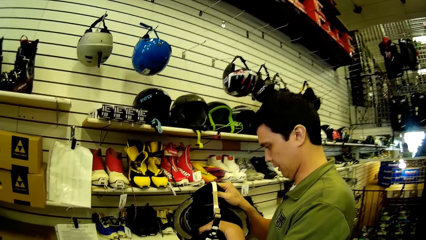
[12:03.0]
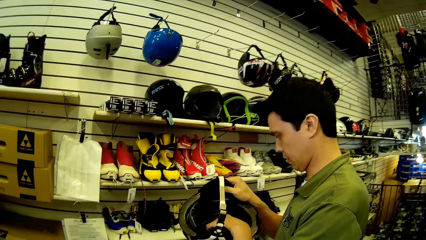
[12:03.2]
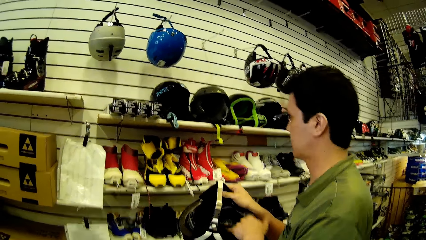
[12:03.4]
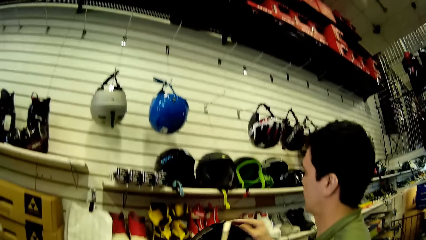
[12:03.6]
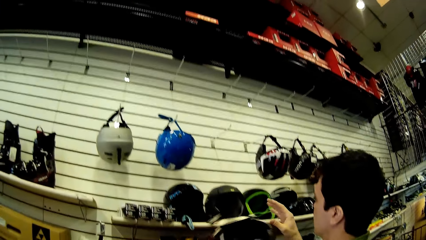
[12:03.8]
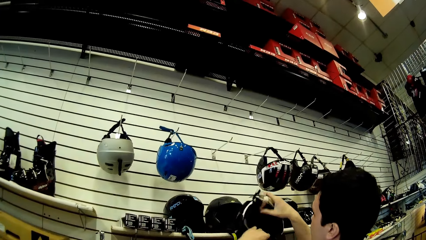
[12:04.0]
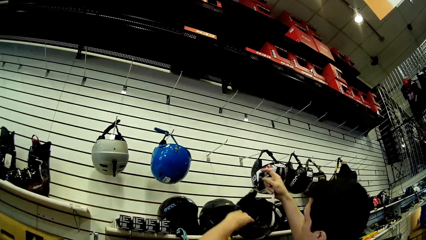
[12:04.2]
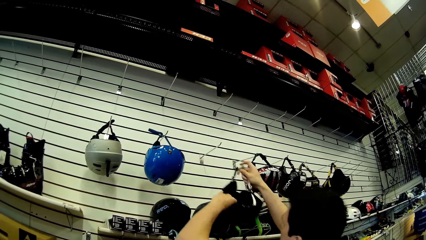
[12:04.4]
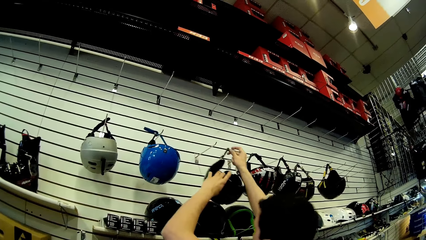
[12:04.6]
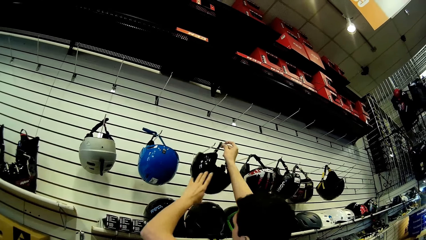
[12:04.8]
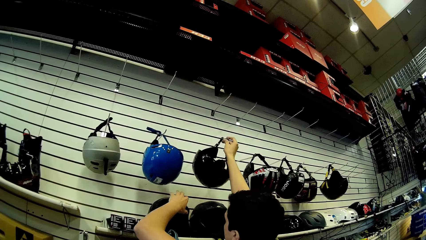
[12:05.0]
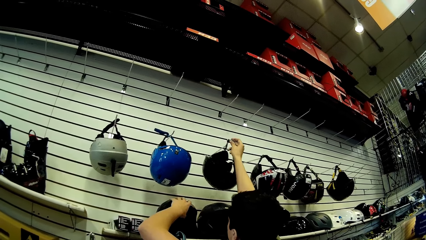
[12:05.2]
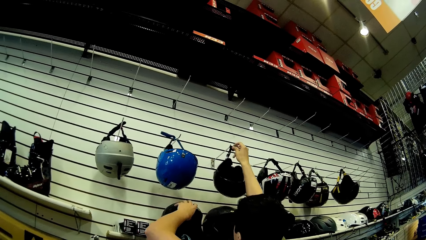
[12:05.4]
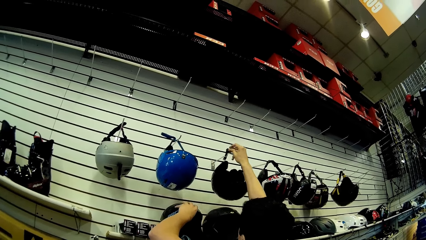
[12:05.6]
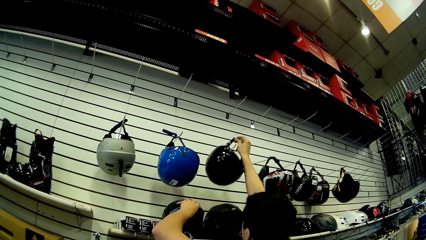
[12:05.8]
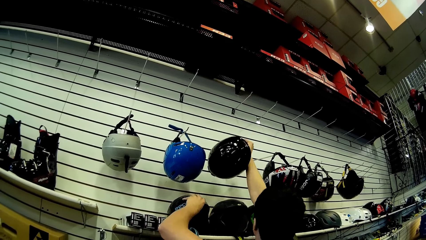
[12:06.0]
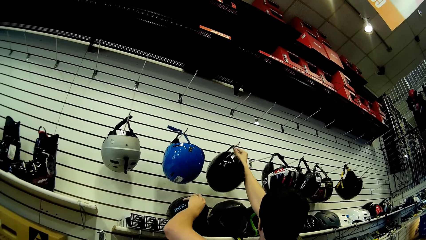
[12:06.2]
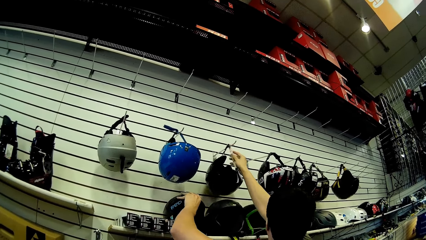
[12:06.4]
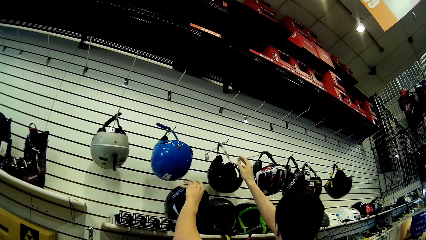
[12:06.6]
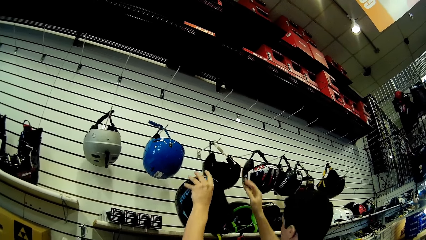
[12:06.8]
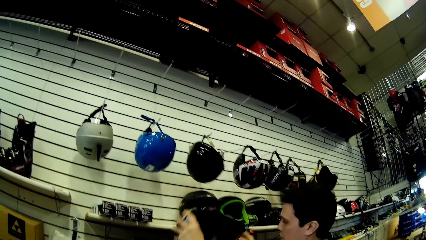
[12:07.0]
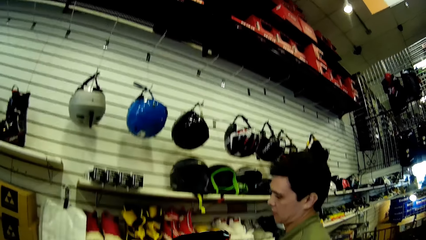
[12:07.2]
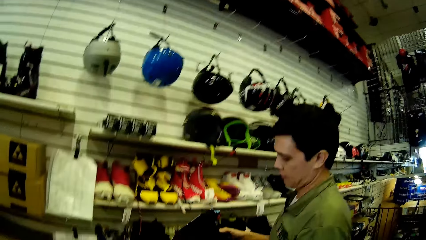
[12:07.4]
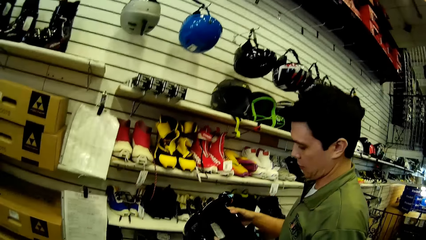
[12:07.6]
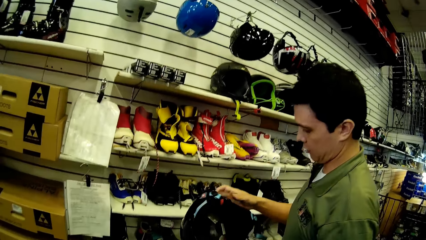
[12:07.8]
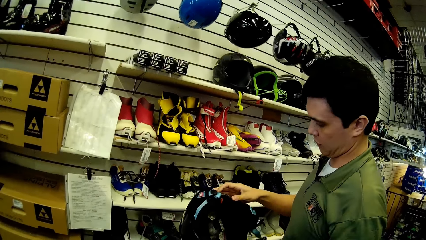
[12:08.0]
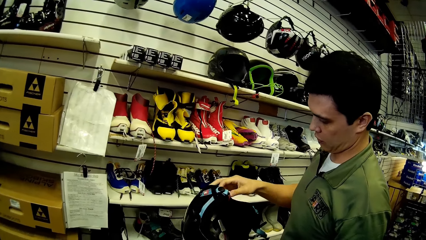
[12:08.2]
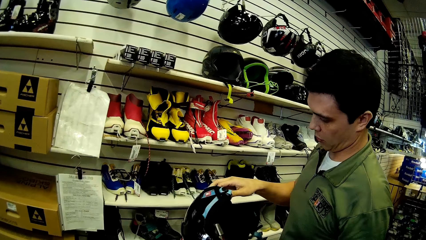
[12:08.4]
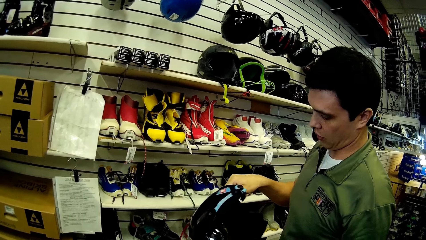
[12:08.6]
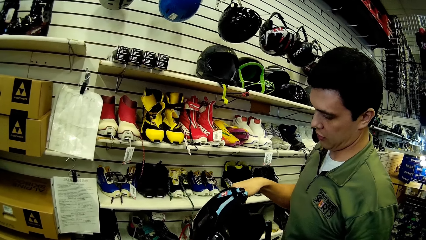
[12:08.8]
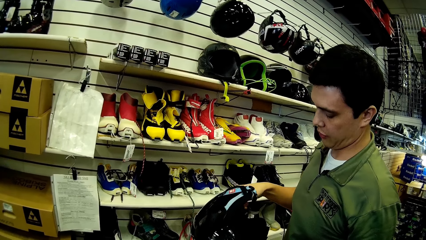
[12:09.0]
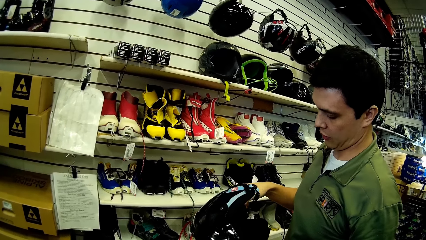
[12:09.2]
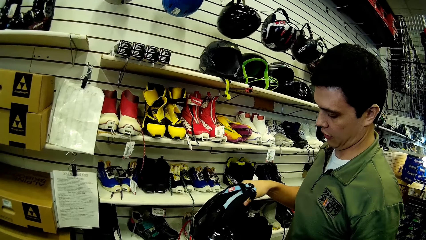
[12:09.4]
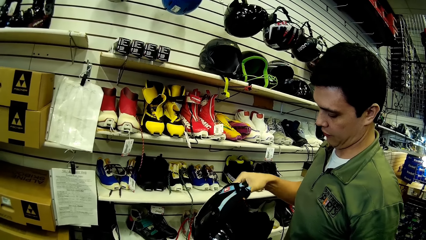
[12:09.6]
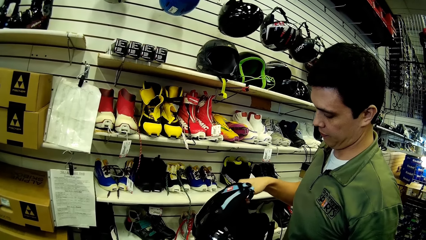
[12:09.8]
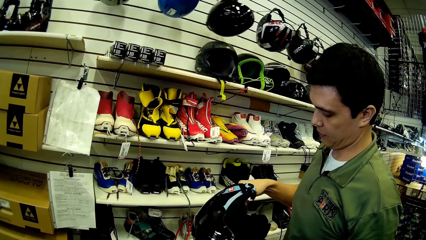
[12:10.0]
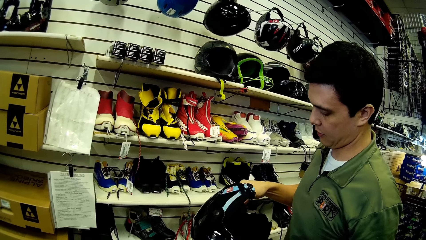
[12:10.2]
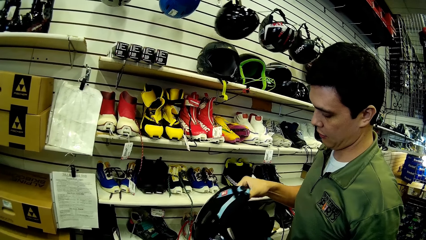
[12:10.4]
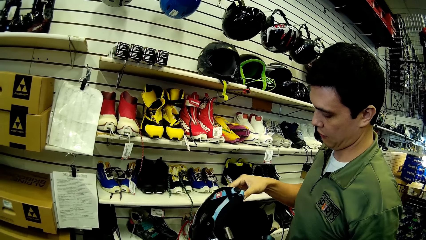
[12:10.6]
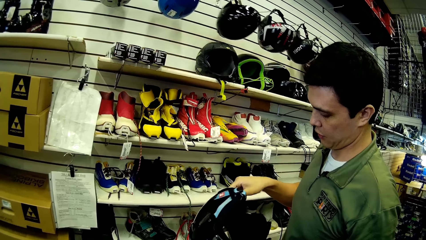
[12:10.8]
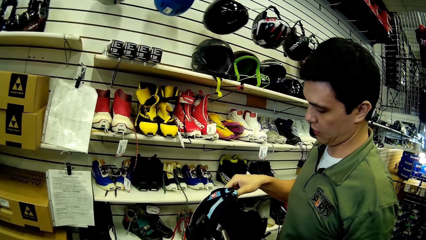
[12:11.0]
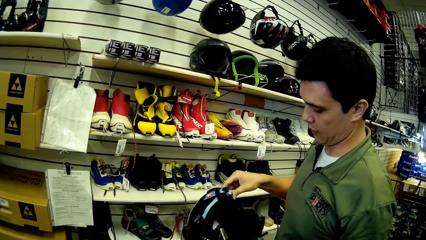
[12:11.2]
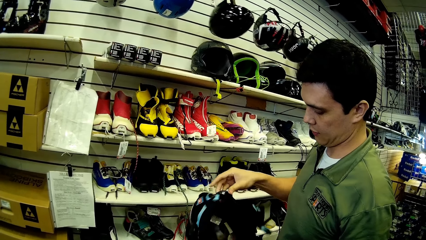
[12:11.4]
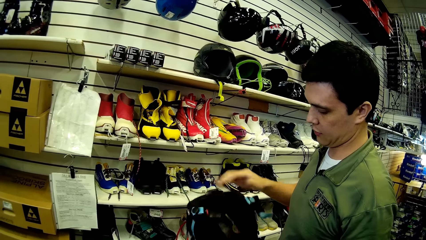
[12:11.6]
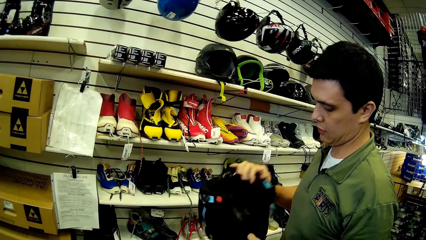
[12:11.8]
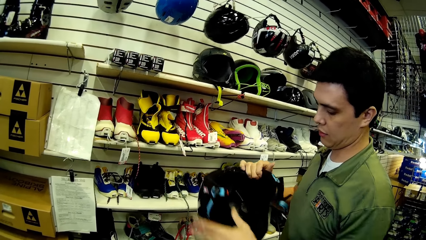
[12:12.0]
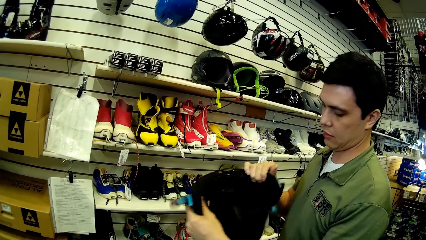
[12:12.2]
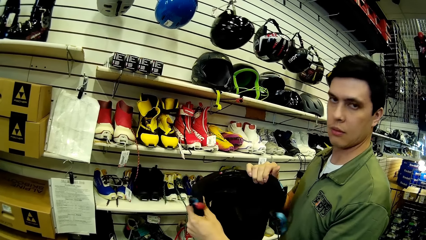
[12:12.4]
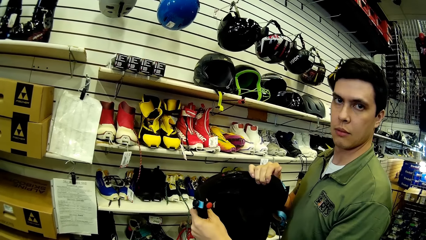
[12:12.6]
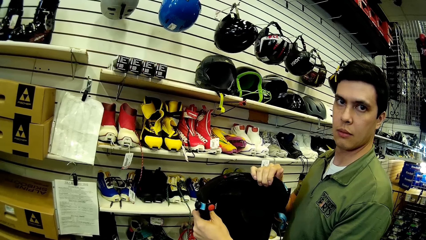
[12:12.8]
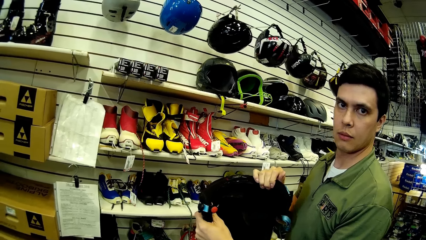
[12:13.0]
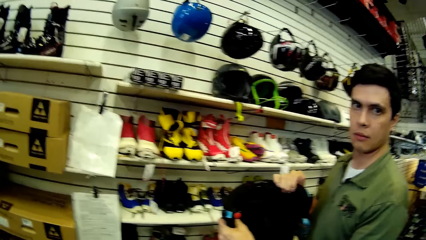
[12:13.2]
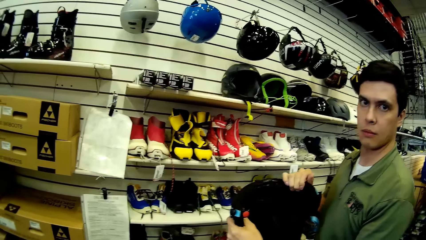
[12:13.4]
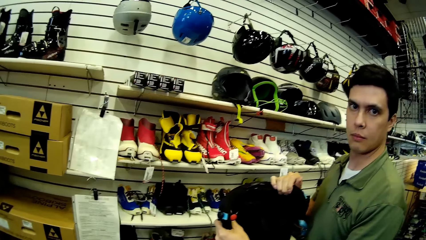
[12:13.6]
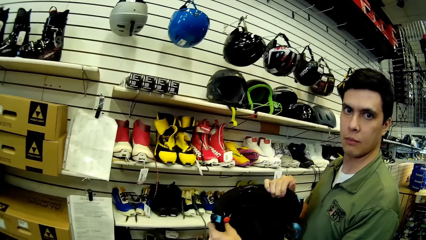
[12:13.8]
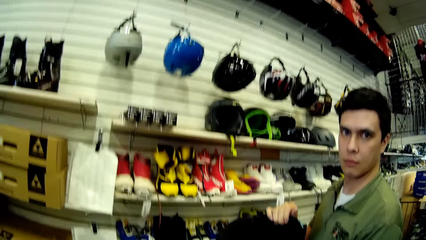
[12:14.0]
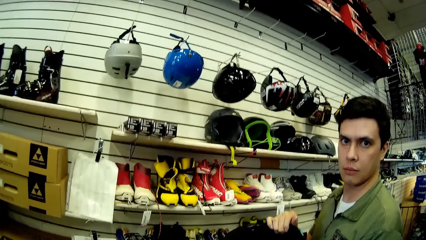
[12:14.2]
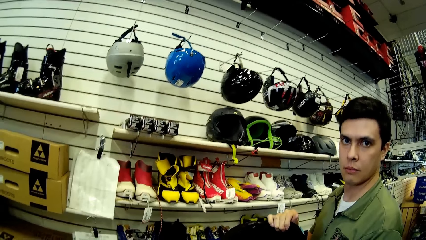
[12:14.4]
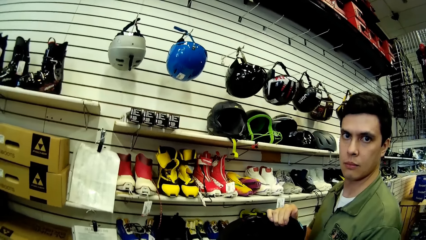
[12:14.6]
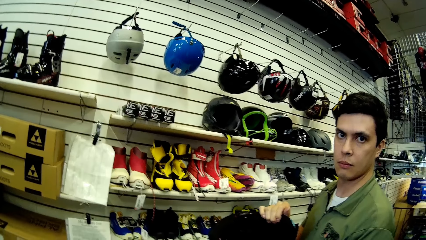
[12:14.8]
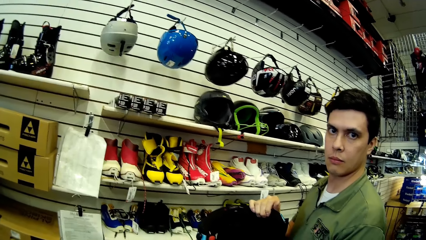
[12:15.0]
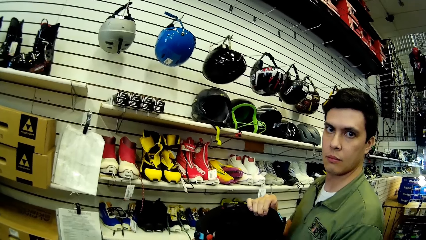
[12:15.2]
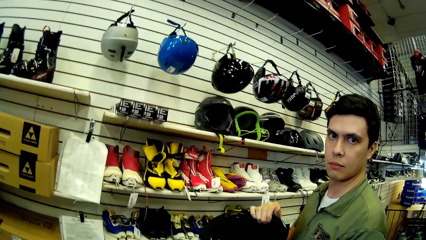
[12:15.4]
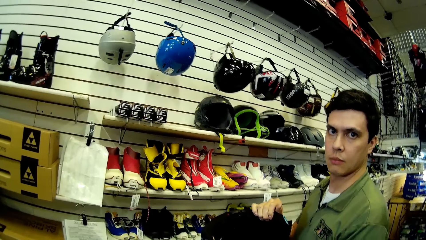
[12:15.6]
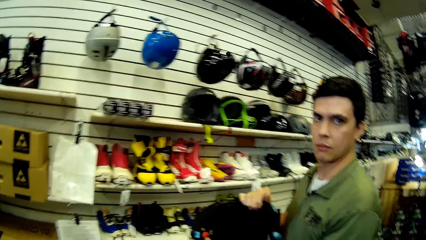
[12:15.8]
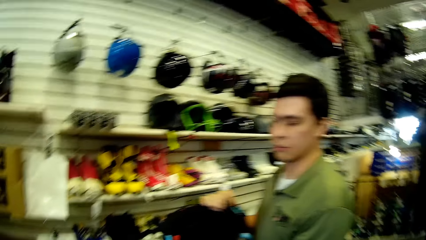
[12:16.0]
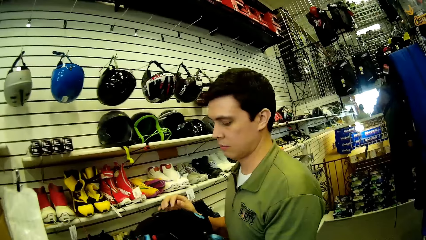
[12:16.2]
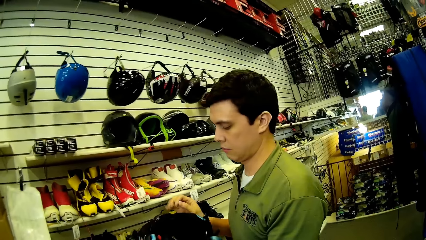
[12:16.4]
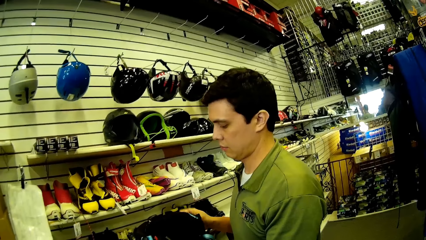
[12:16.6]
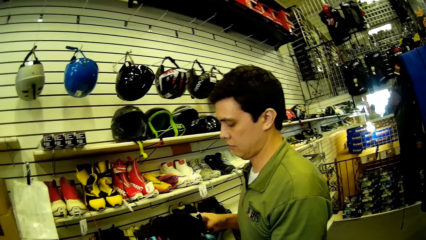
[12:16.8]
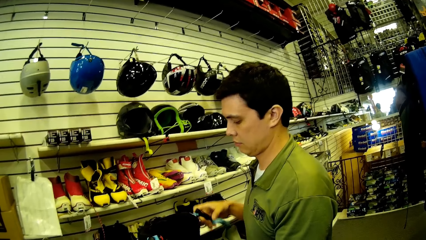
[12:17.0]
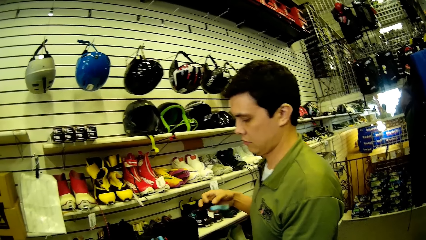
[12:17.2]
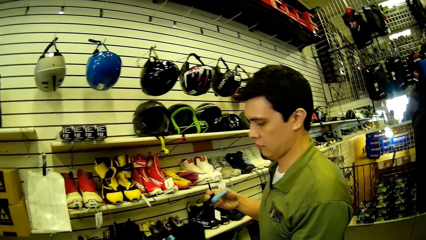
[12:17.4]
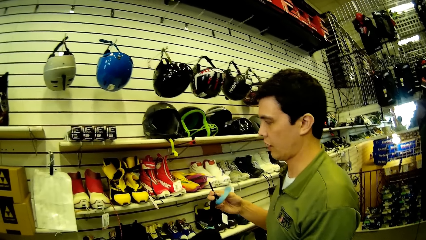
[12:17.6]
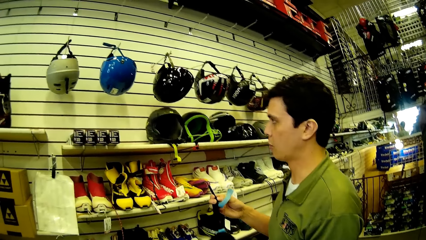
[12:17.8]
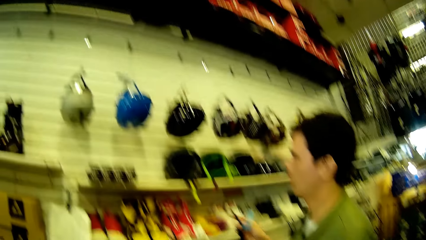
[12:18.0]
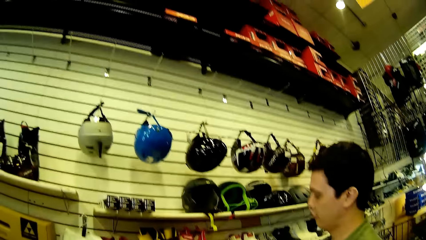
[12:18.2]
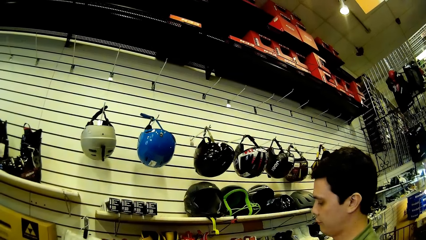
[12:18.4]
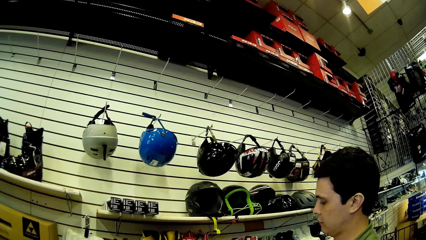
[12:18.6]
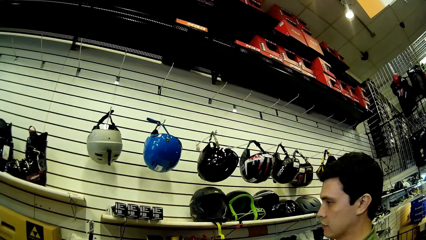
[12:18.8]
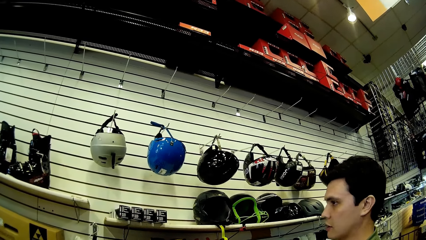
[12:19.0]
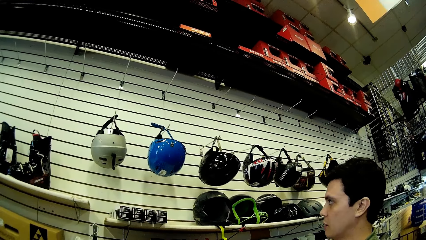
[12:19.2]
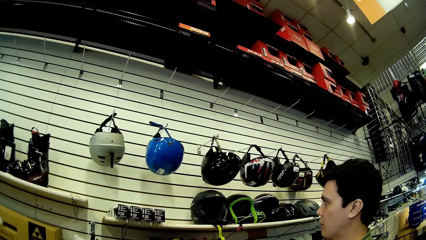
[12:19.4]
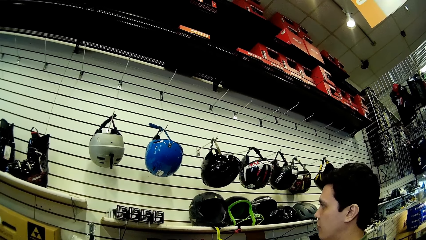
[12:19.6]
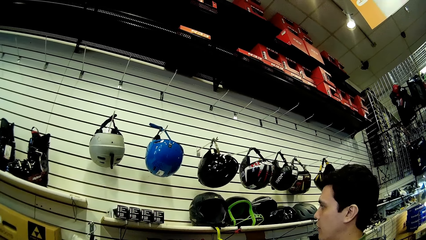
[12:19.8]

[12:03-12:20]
The camera wearer interacts with a man. They put a helmet on the hanger. The man checks helmets. The camera wearer picks up a helmet on the shelf and checks the helmet. The man converses with the camera wearer. The man straightens the helmet. The man shows the camera wearer the helmet. The camera wearer converses with the man. The man aligns the helmet.
